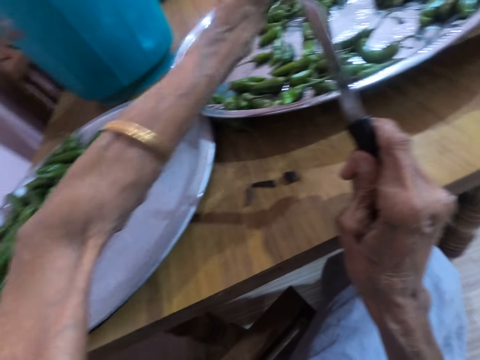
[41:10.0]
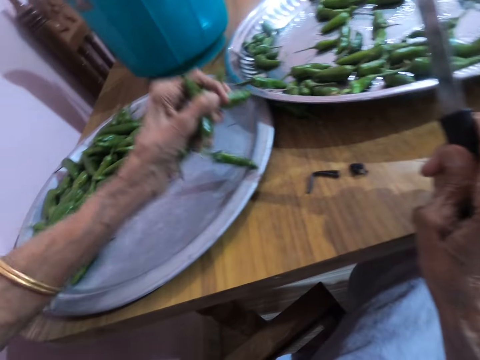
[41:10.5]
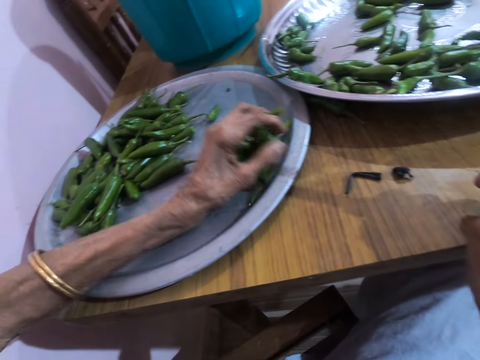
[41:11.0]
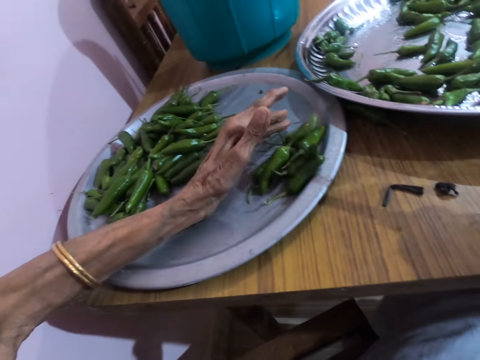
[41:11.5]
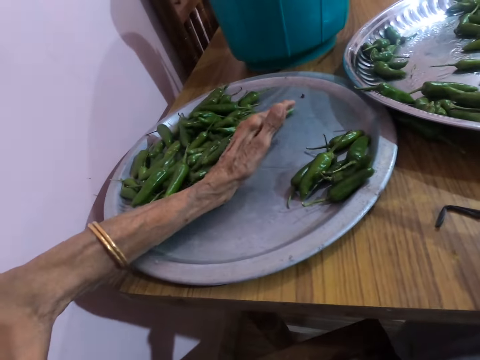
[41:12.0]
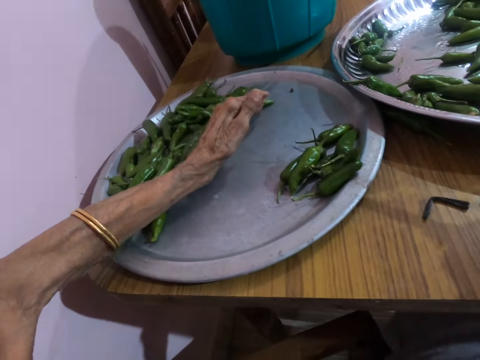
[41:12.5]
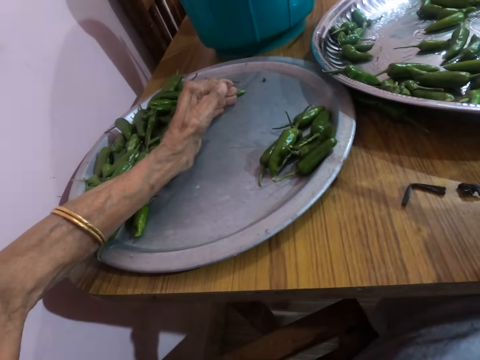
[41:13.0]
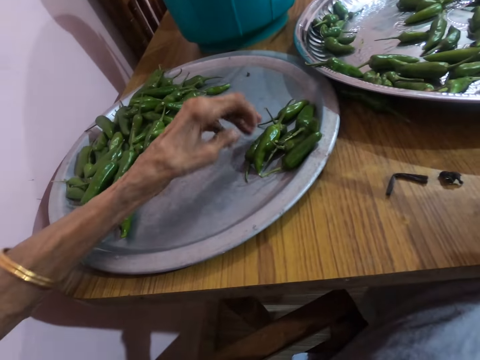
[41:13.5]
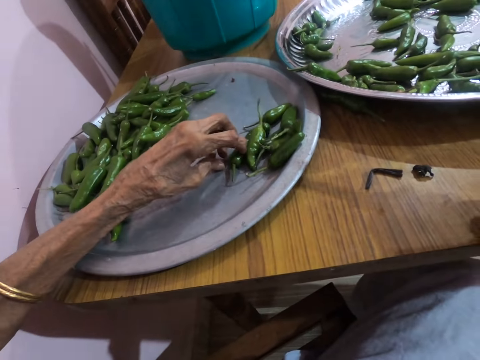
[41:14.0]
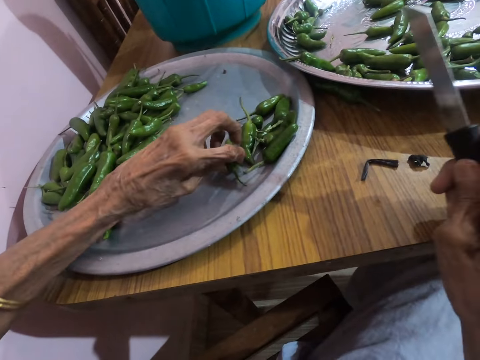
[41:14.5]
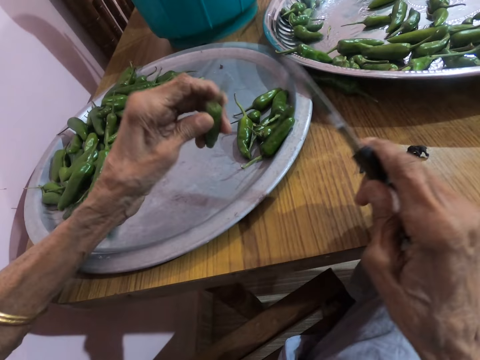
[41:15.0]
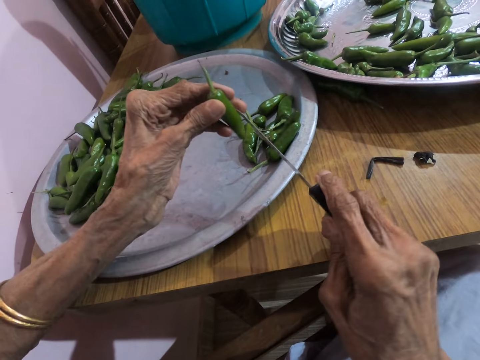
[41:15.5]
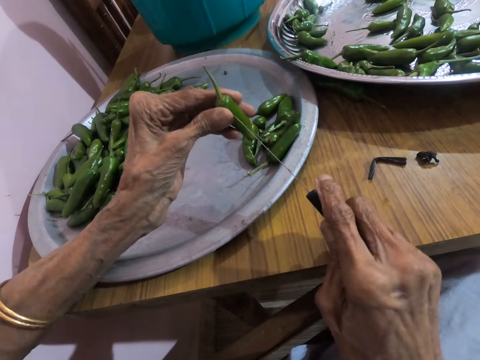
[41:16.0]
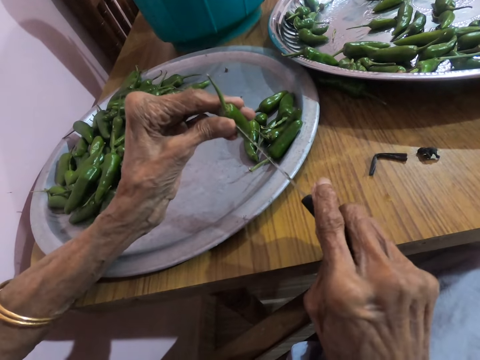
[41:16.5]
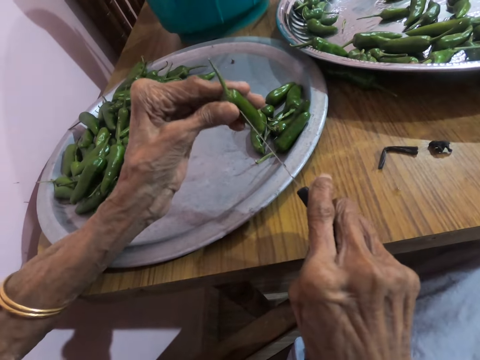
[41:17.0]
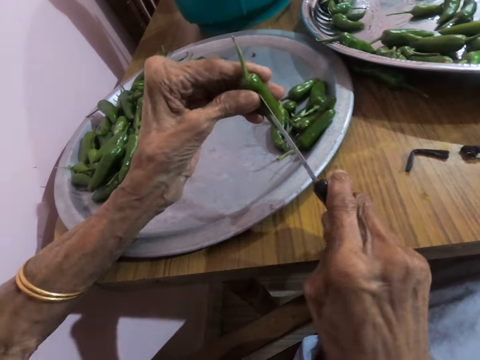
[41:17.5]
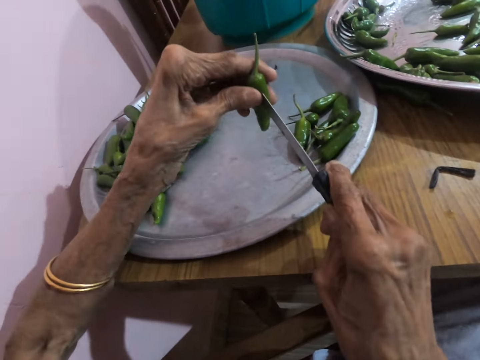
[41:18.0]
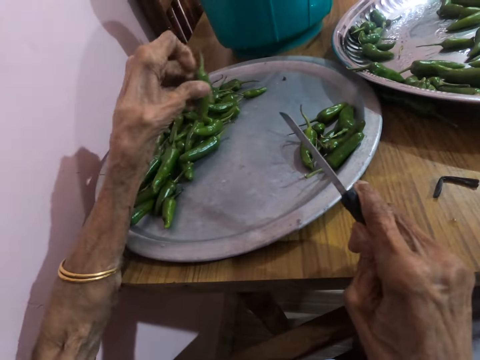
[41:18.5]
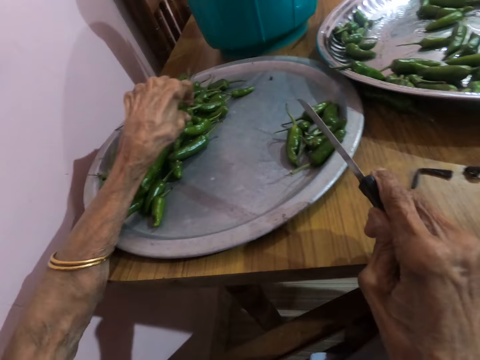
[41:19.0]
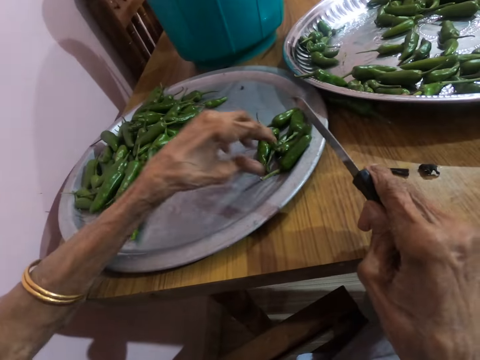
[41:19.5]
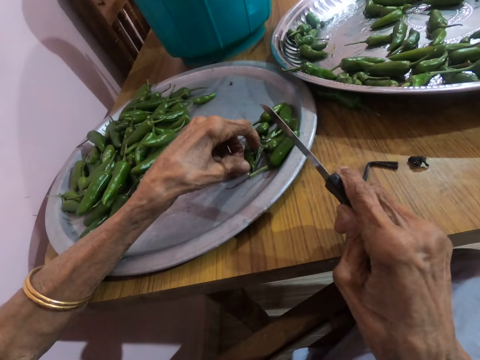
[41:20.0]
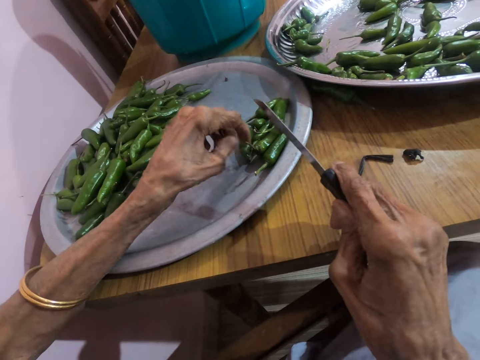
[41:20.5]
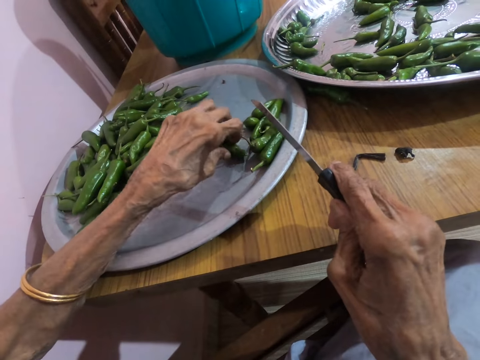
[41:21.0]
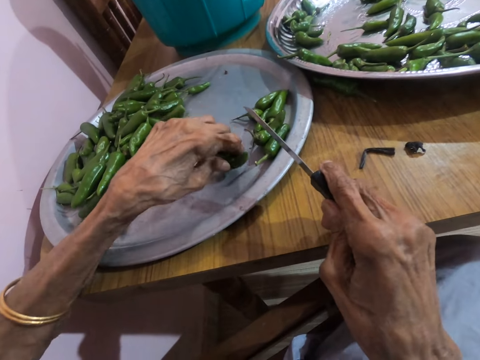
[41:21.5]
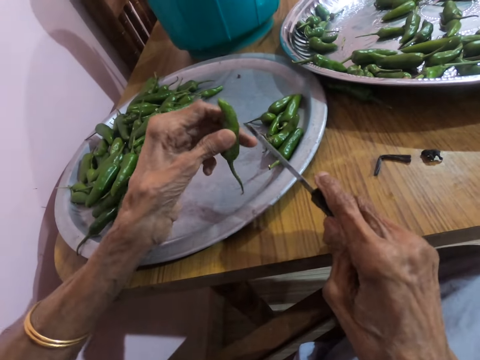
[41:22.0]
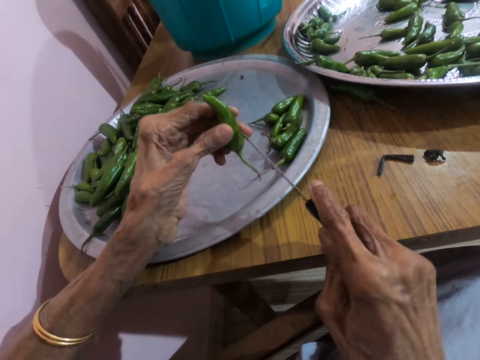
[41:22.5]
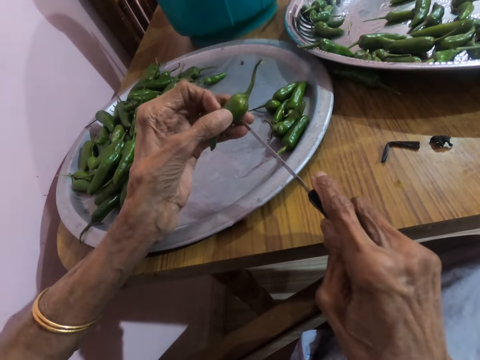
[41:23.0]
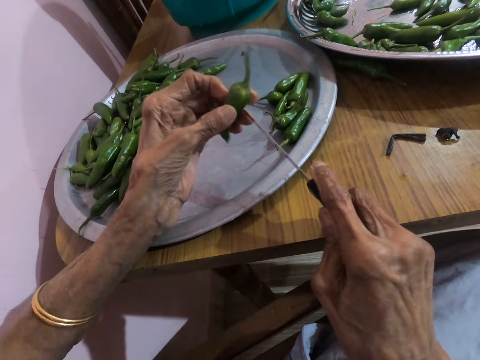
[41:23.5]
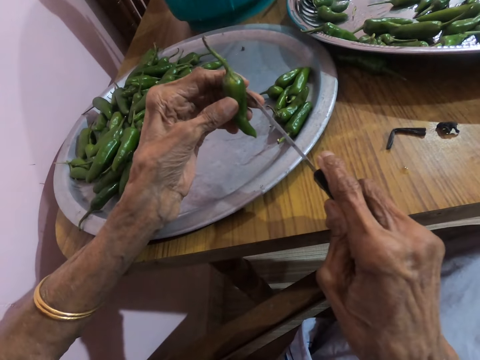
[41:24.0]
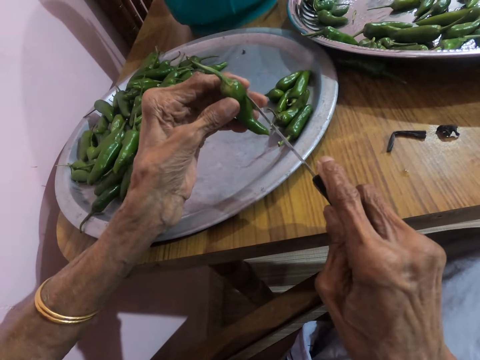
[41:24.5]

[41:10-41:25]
The camera wearer places the pepper in her left hand on the tray. She pushes the pepper on the tray on the table with her left hand. She picks up the pepper from the tray on the table with her left hand. She pierces the pepper in her left hand with the knife in her right hand. She drops the pepper in her left hand on the tray on the table. She picks up the pepper from the tray on the table with her left hand. She turns the pepper in her left hand.

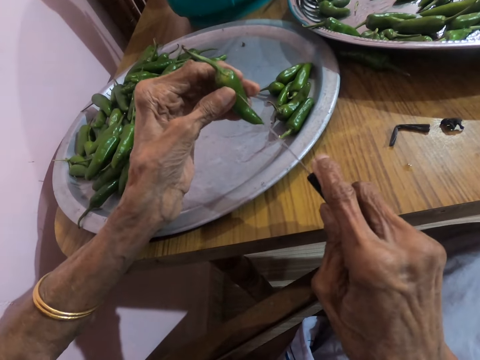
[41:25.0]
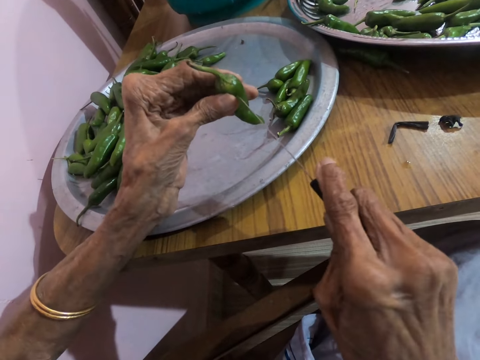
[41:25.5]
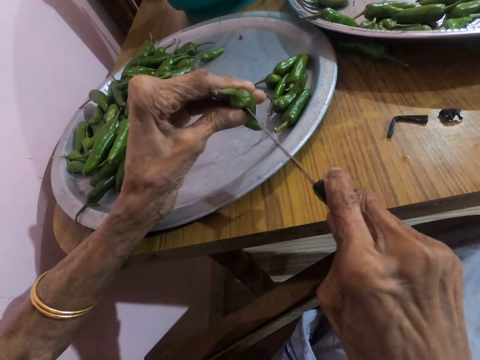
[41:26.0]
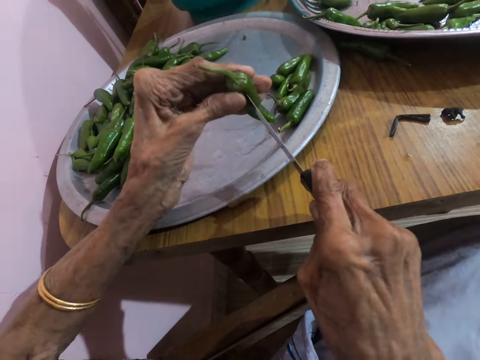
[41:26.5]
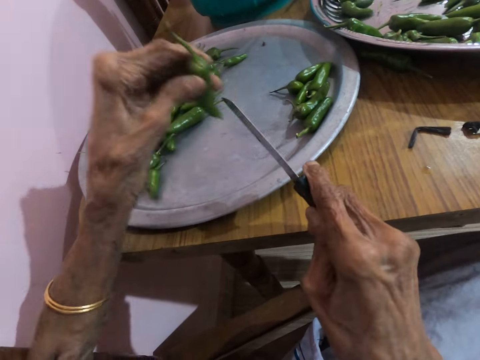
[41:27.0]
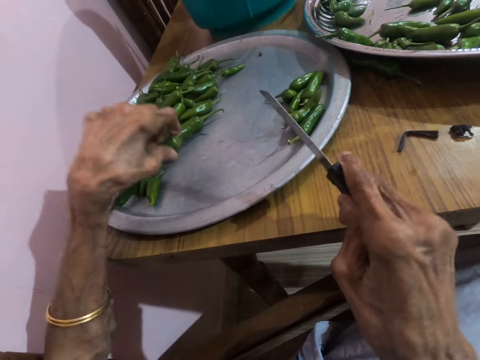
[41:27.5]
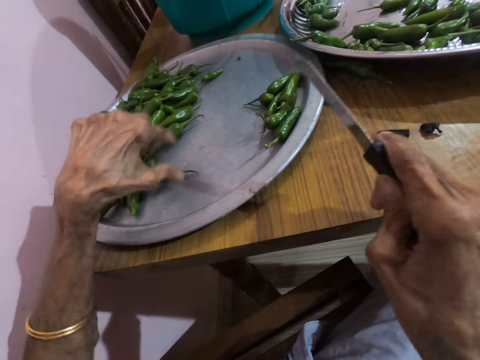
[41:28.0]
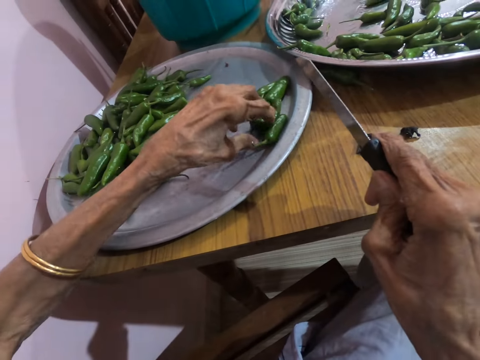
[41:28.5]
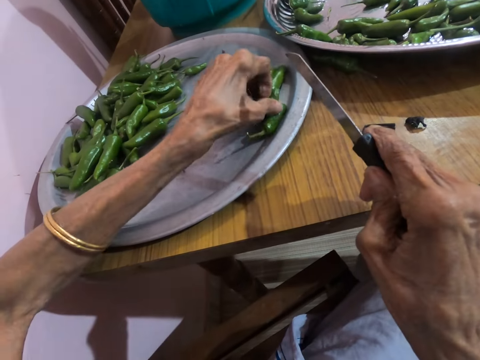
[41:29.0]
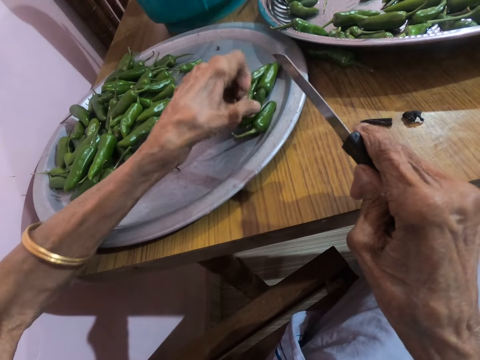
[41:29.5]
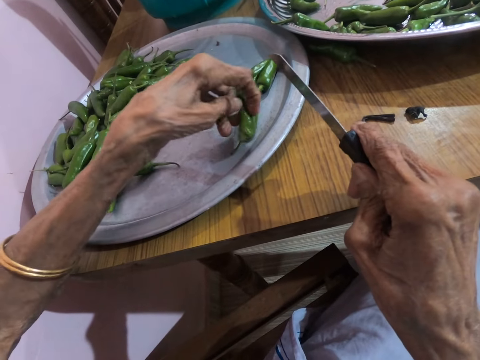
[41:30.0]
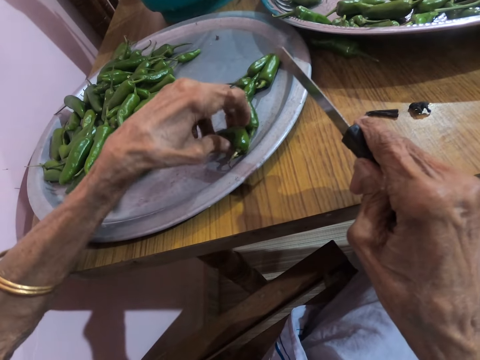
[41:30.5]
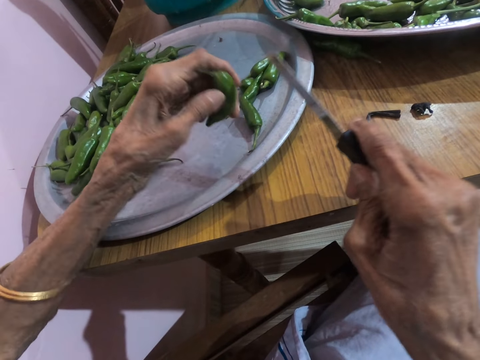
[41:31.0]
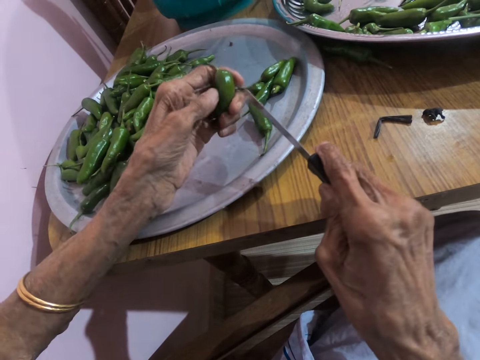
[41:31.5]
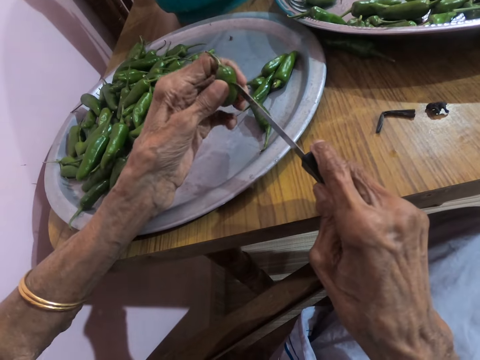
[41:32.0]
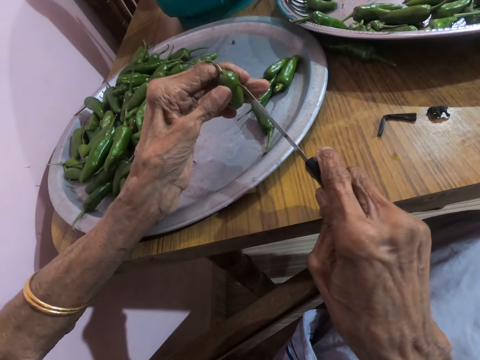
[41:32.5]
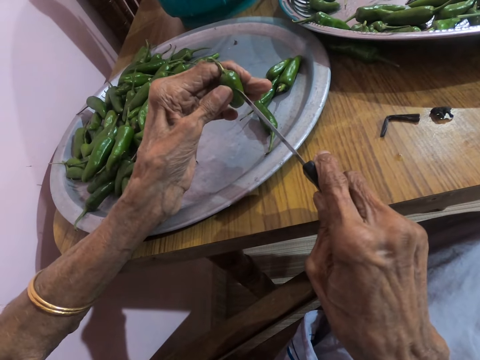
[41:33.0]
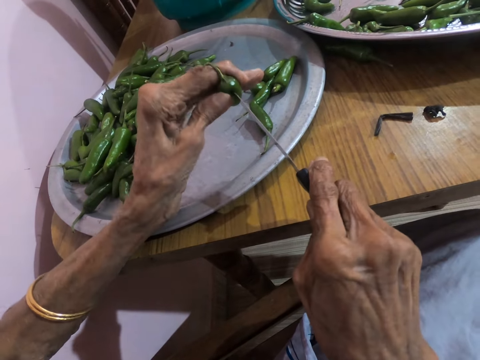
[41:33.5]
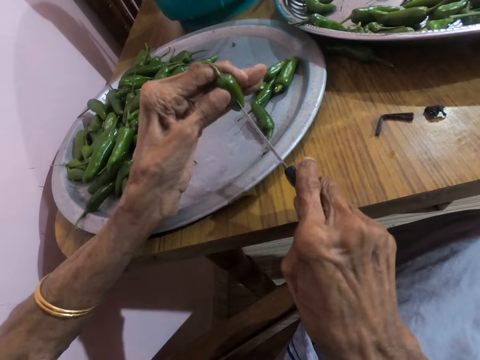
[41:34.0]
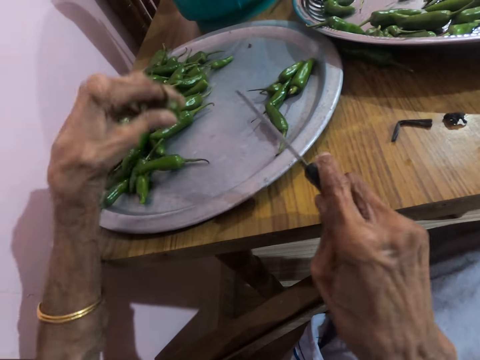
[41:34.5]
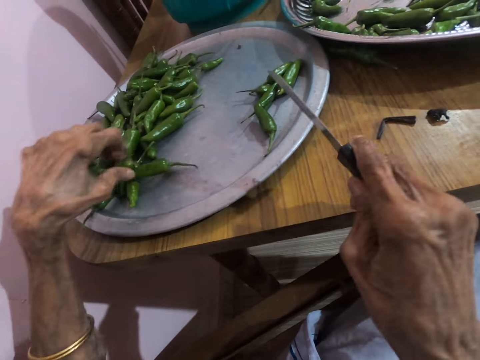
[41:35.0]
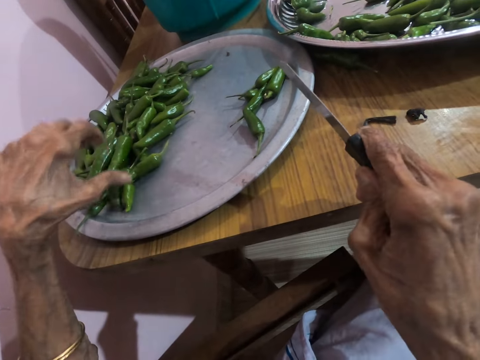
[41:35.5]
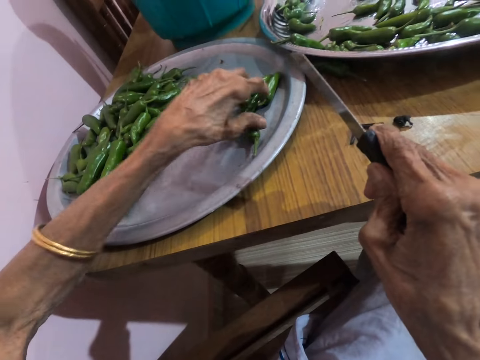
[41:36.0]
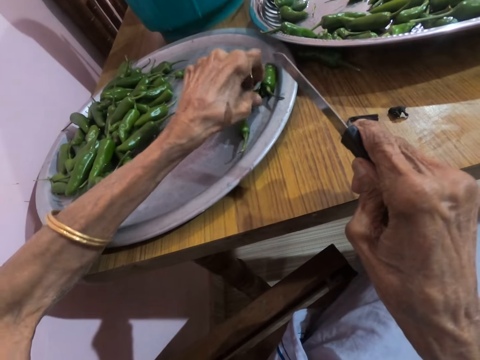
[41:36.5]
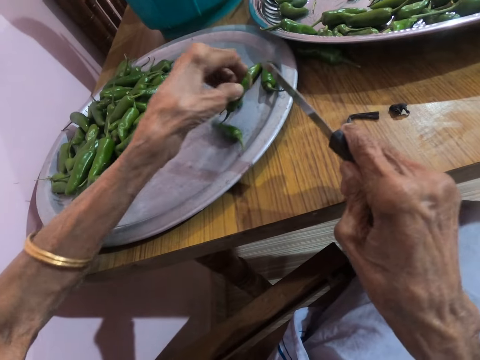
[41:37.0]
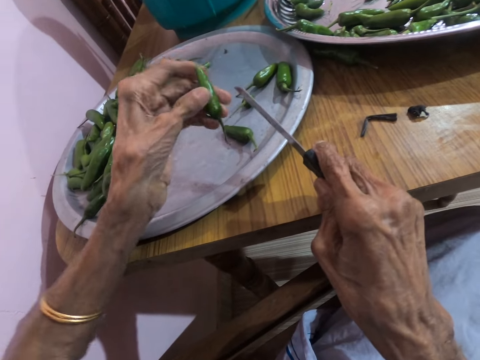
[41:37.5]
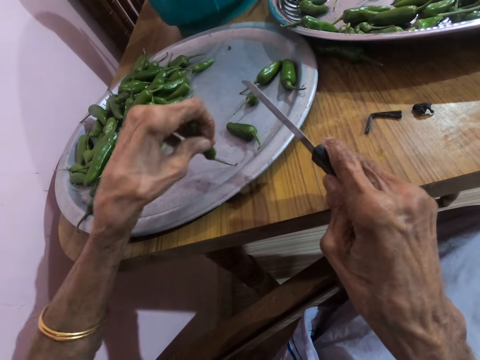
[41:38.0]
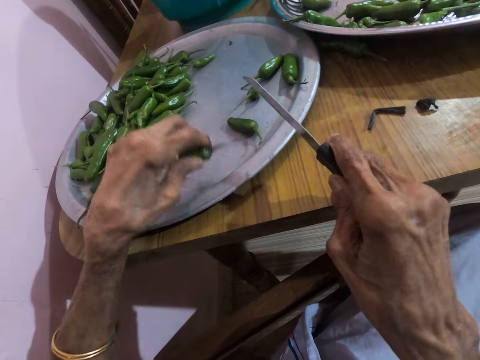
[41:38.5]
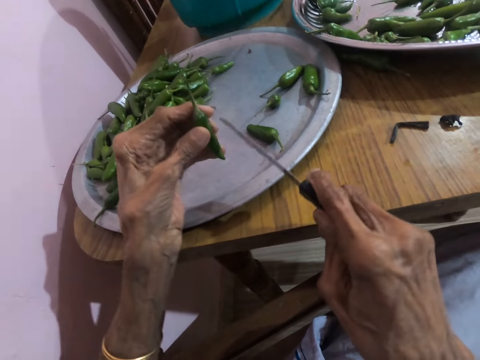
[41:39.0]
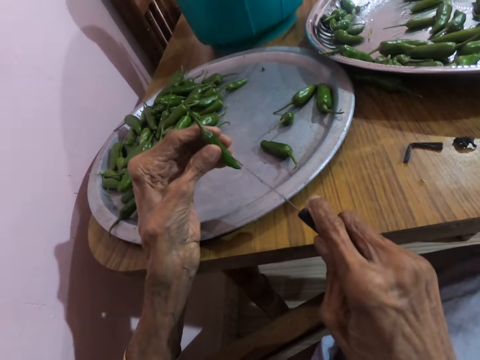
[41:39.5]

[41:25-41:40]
The camera wearer pierces the green chili pepper in her left hand with the knife in her right hand. She drops the pepper in her left hand on the tray on the table. She picks up the pepper from the tray on the table with her left hand. She pierces the pepper in her left hand with the knife in her right hand. She drops the pepper in her left hand on the tray on the table. She picks up the pepper from the tray on the table with her left hand. She turns the pepper in her left hand.
